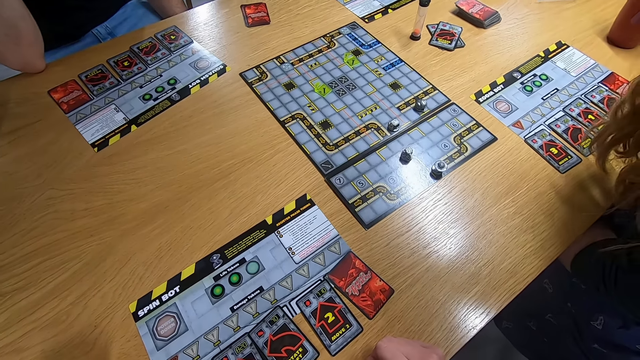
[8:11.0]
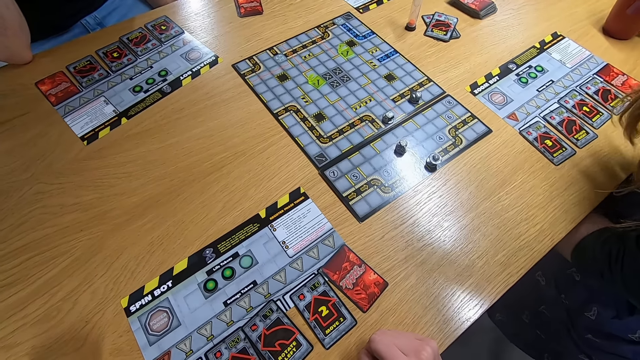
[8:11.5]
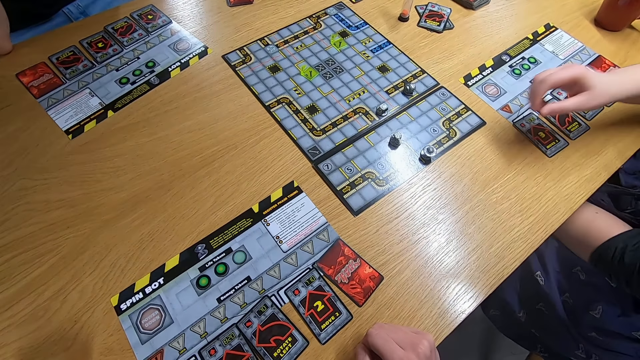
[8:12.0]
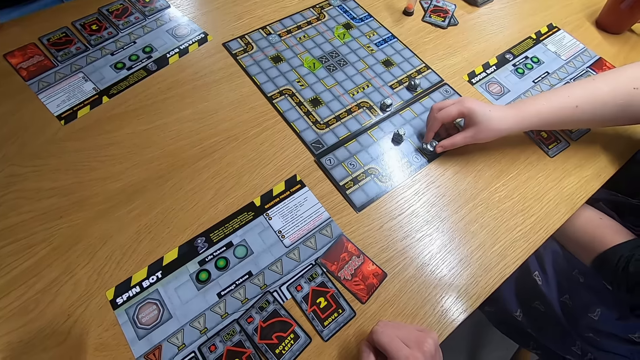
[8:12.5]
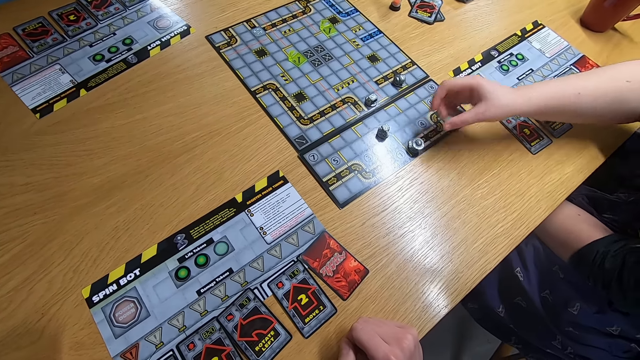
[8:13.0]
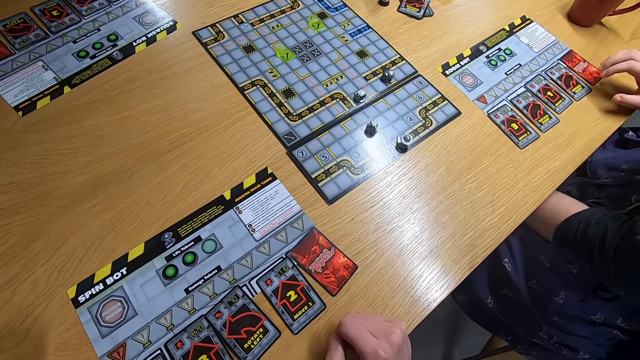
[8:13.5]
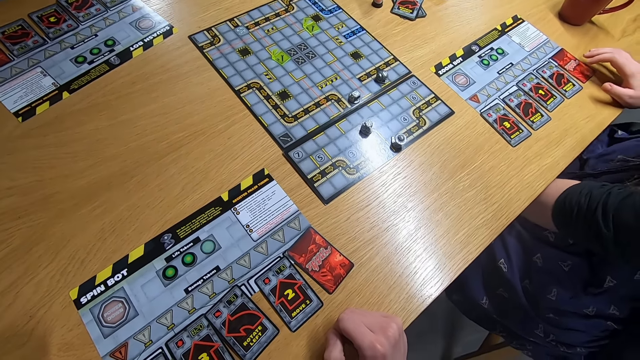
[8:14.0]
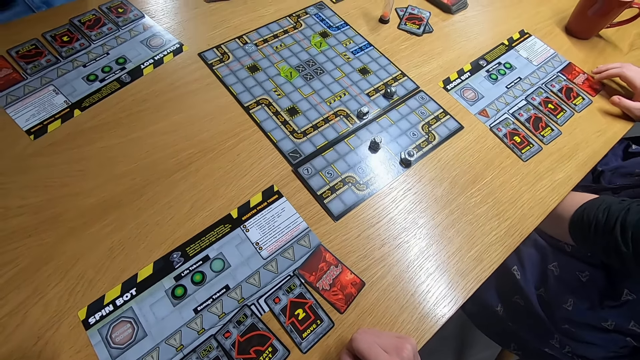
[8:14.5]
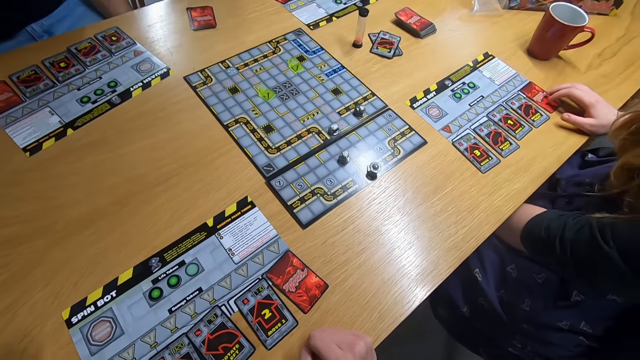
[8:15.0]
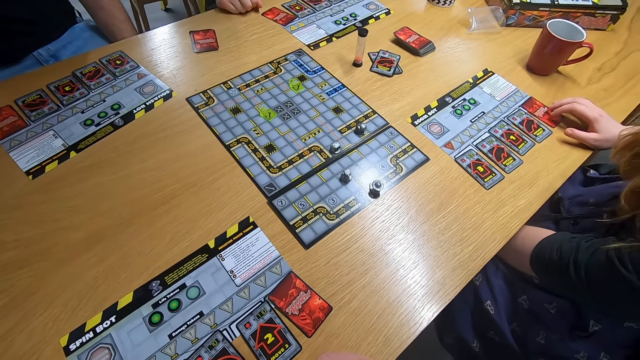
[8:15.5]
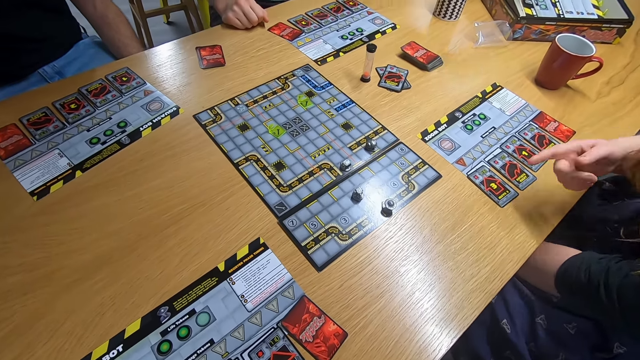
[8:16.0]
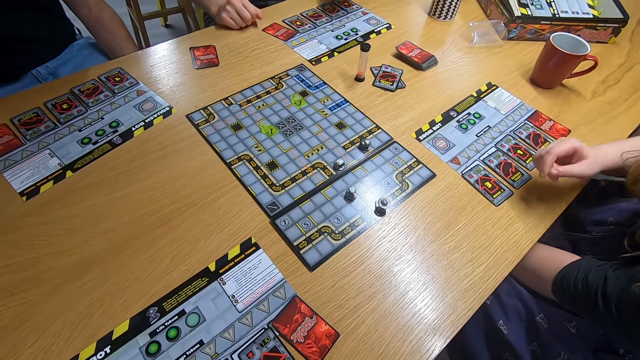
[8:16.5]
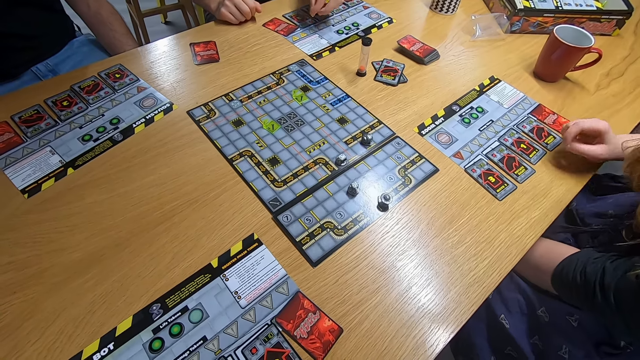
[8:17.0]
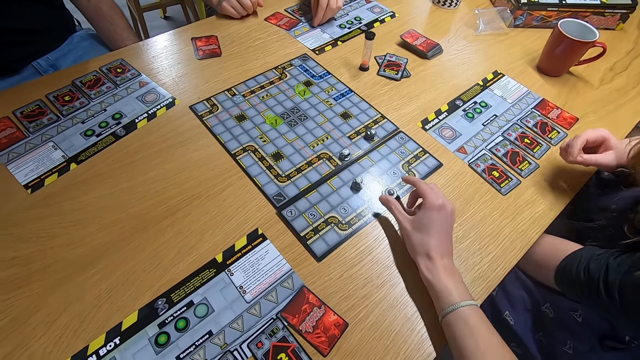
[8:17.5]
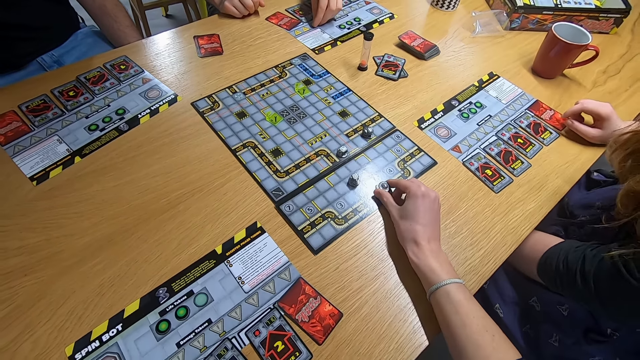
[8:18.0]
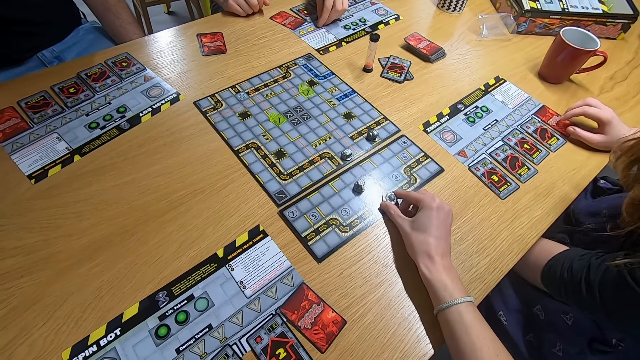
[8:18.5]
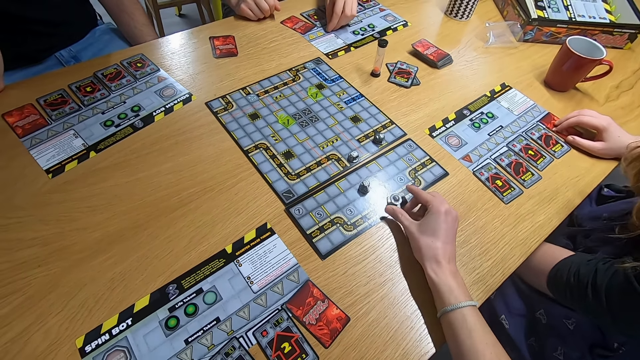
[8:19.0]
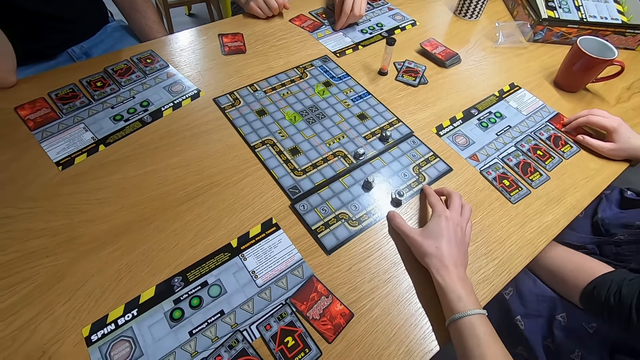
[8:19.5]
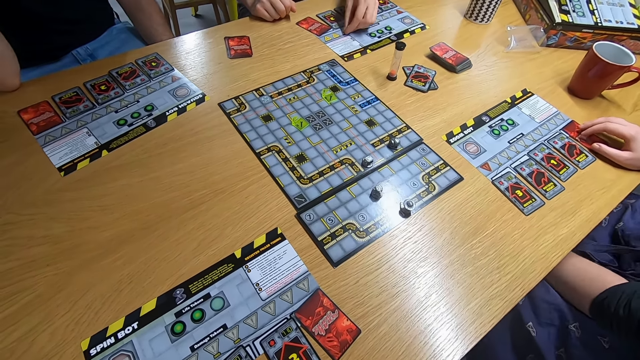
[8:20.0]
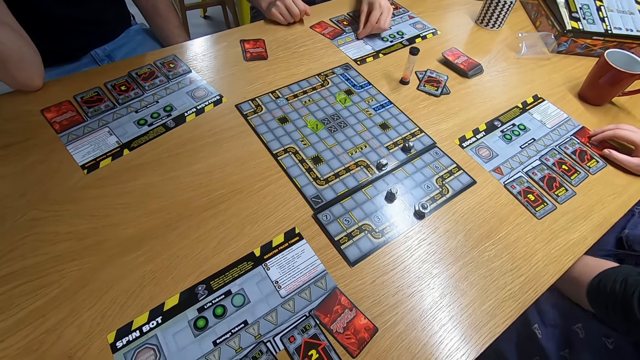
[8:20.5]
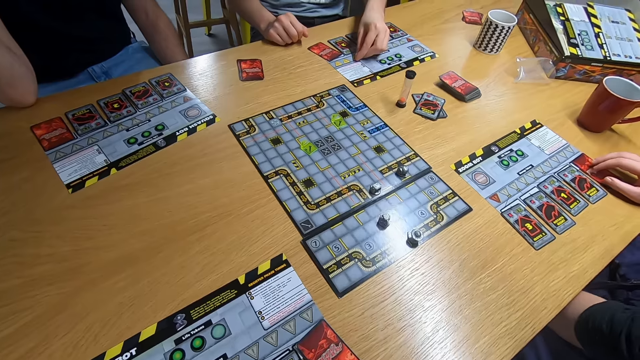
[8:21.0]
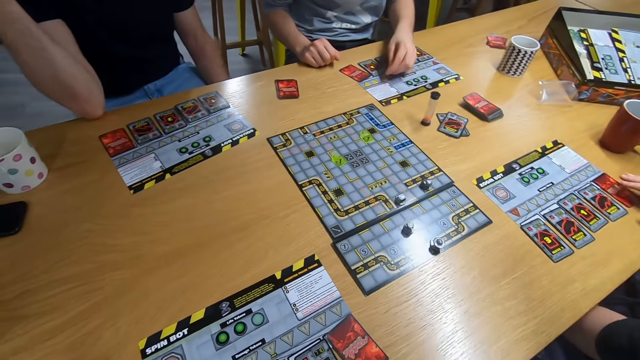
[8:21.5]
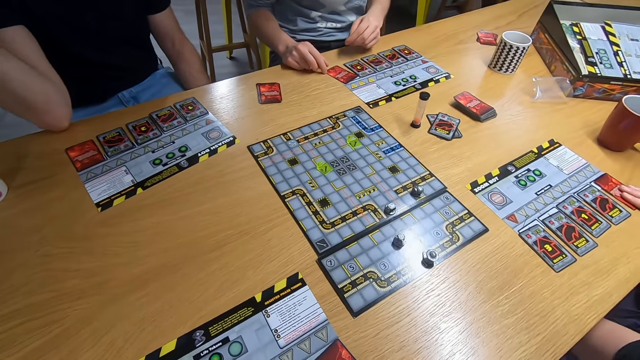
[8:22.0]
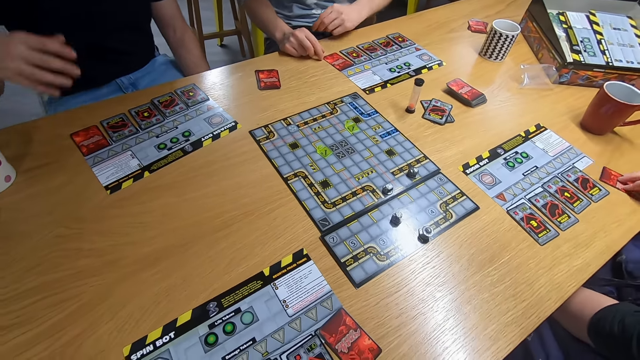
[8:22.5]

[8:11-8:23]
A lady plays the board game with the right hand. The camera wearer stares at the board game. They play the board game, the sequence game, with the right hand with other people. They stare at the board game.

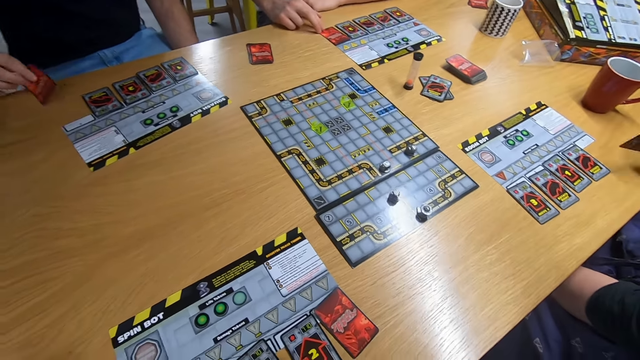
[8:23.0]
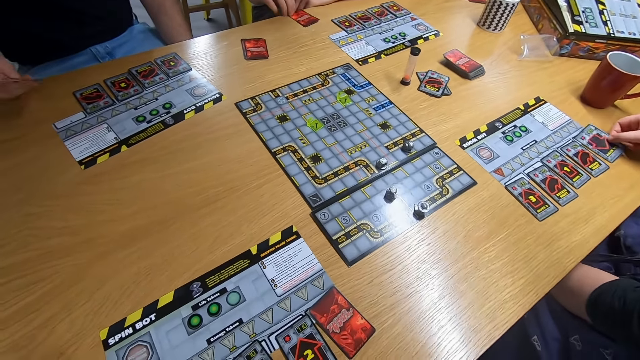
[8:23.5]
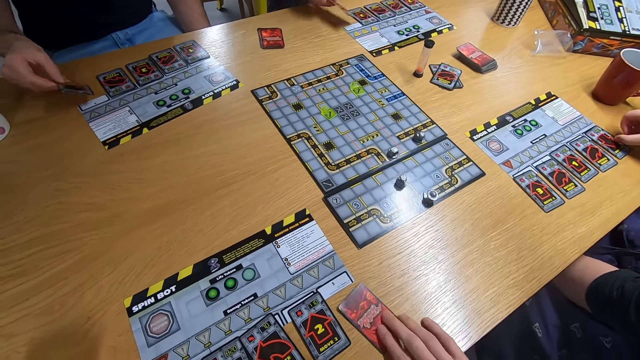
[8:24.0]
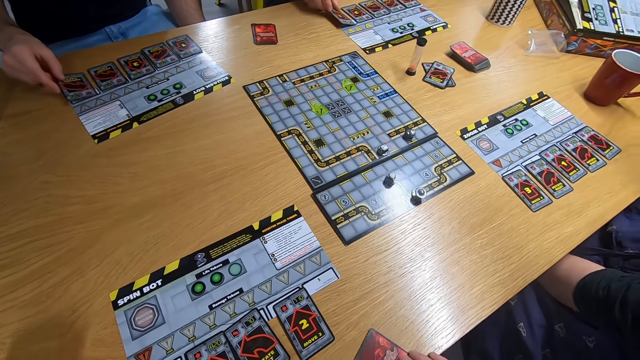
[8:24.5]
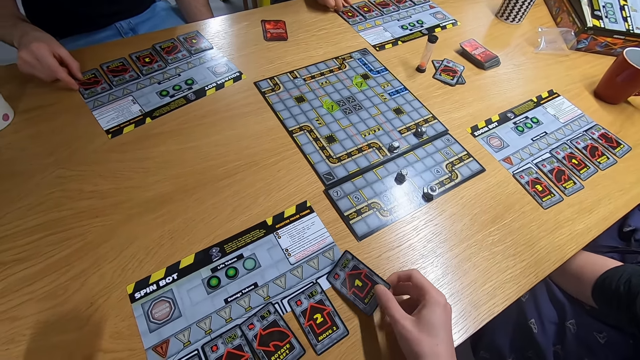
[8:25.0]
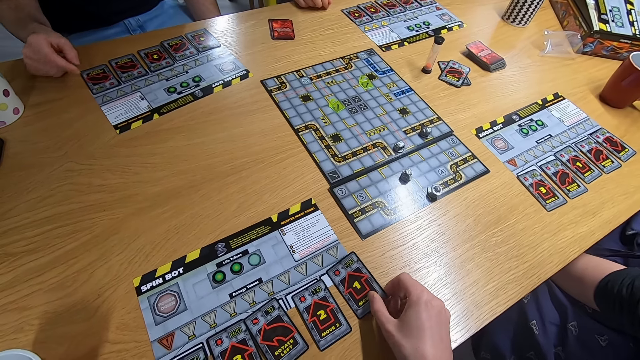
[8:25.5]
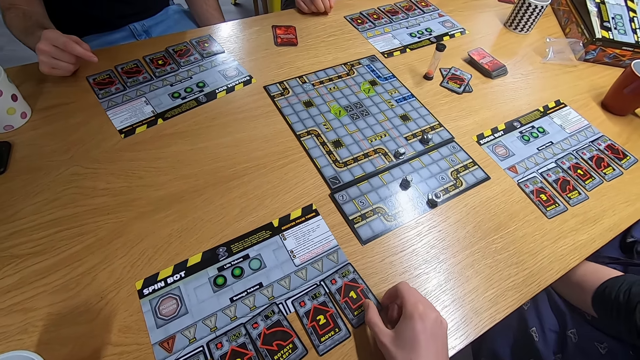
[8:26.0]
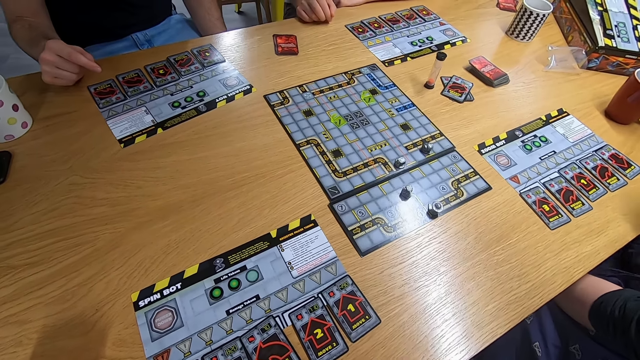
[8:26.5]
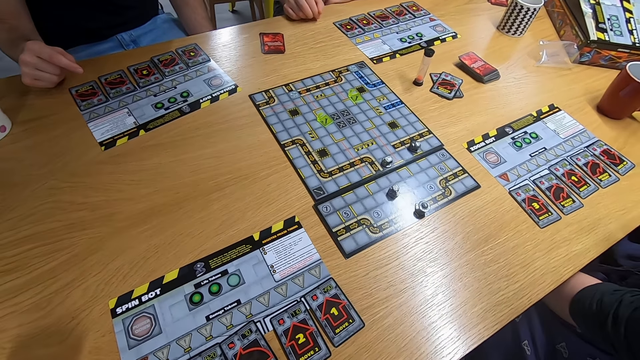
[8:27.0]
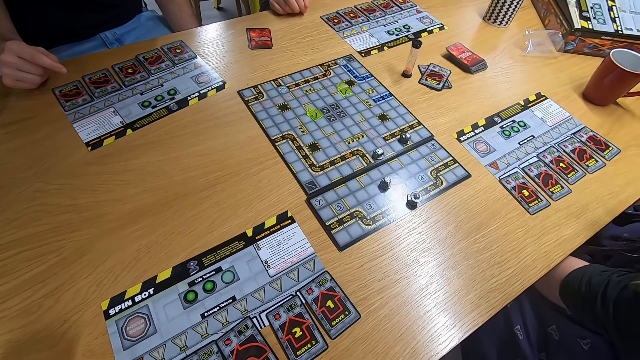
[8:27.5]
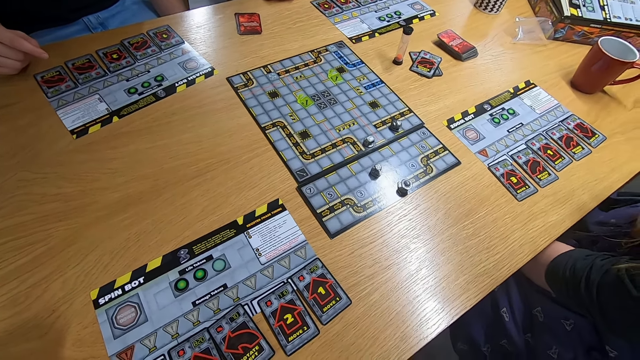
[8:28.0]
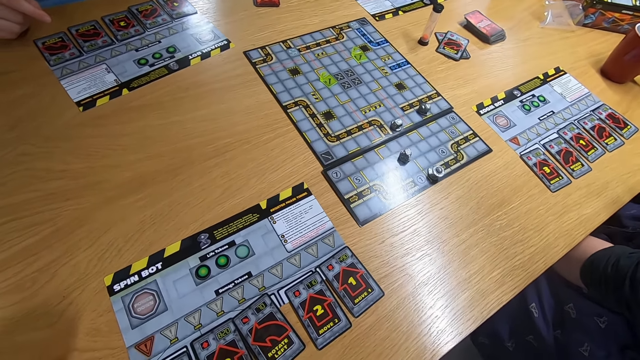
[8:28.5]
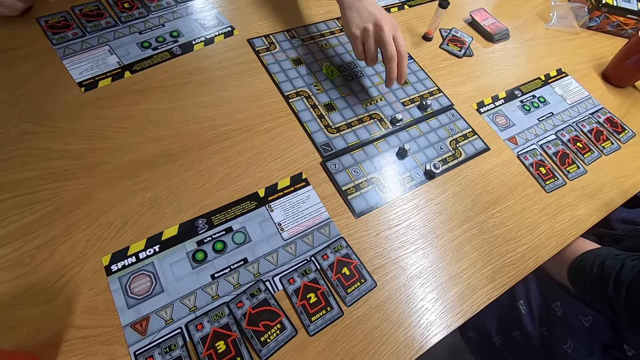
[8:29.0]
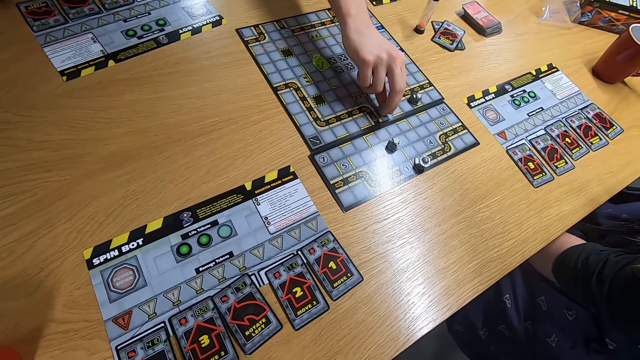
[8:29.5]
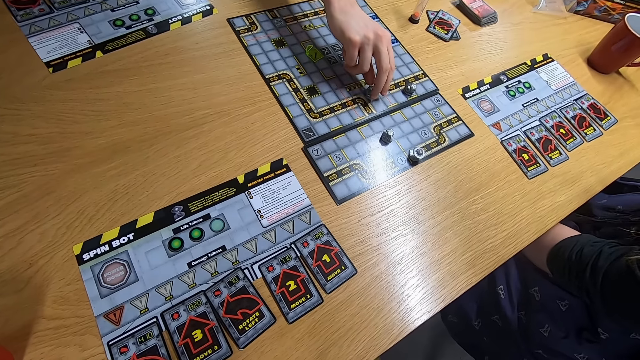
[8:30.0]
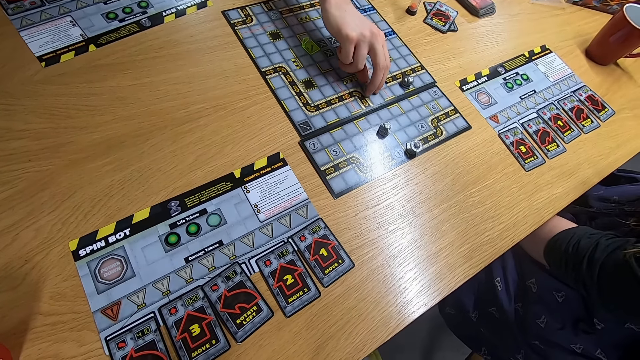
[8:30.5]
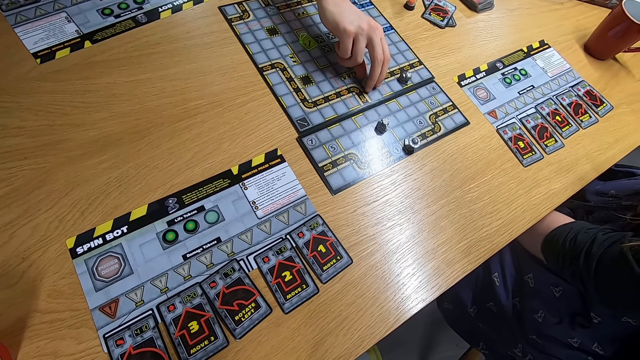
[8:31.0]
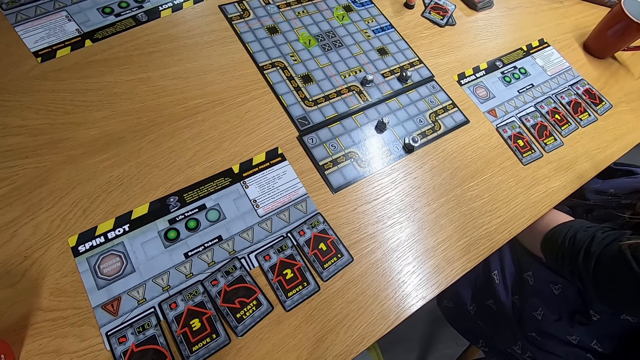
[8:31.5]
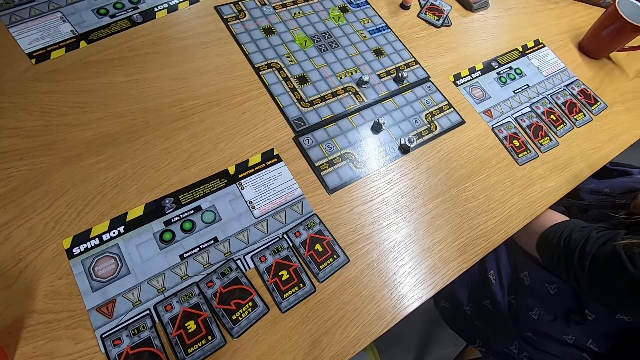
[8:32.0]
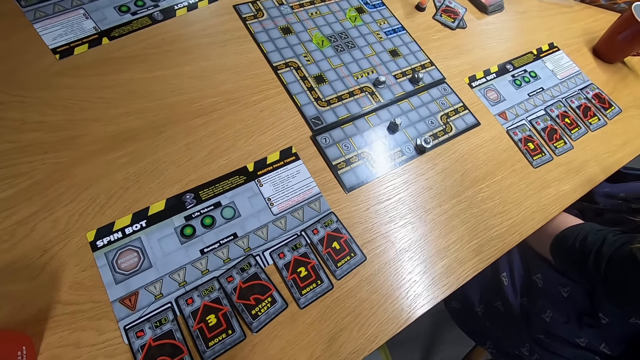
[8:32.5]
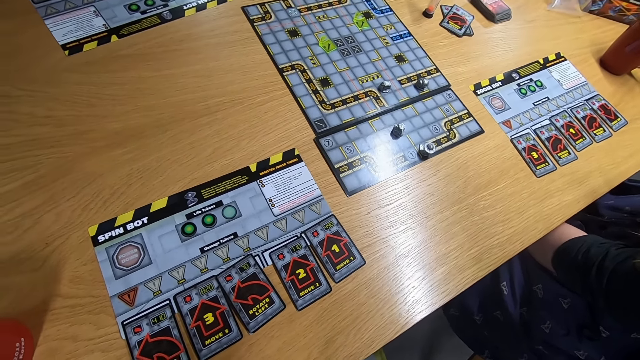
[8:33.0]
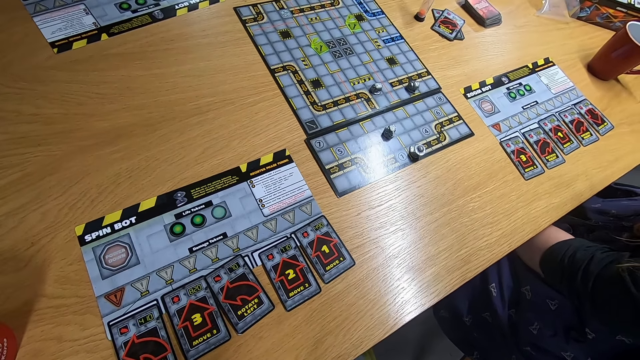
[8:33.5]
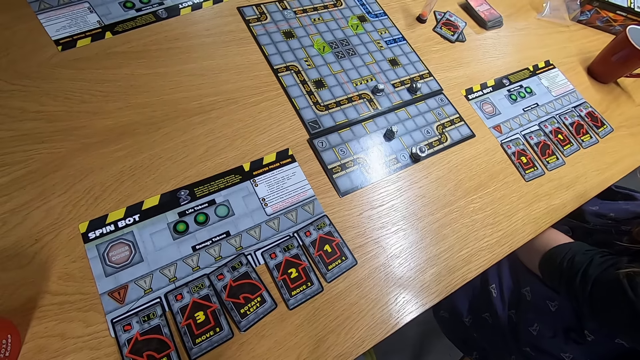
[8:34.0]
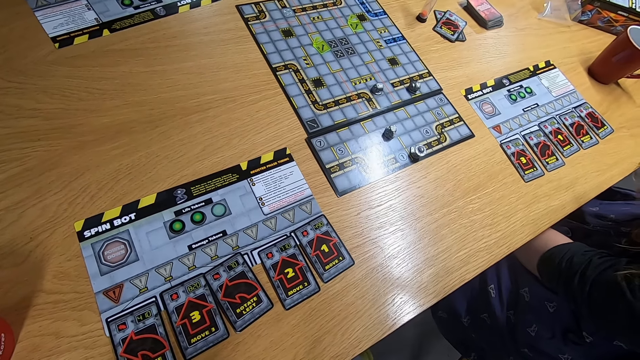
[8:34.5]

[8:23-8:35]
A lady turns the card with the right hand. A man turns the card with the right hand. The camera wearer turns the card with the right hand. Another man turns the card with the right hand. The camera wearer stares at the board game. The other man plays the board game. The camera wearer stares at the board game.
